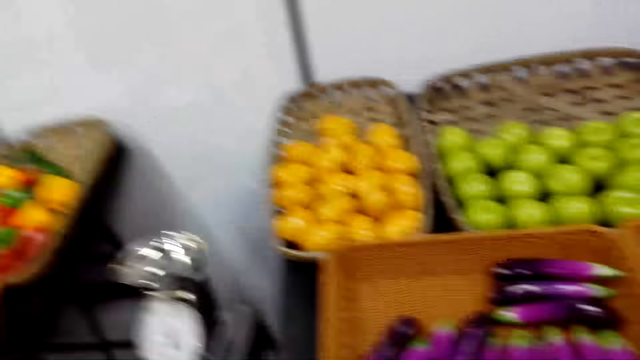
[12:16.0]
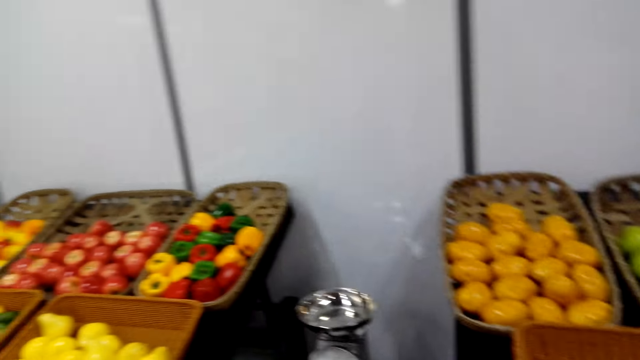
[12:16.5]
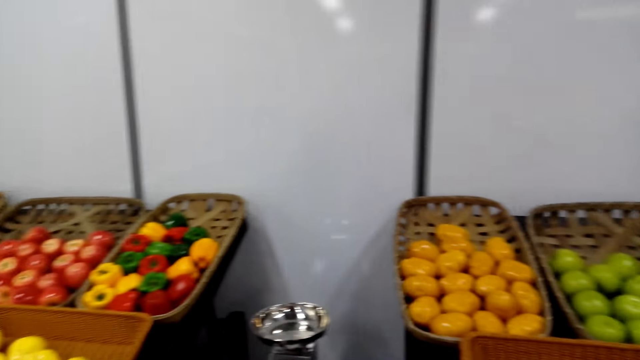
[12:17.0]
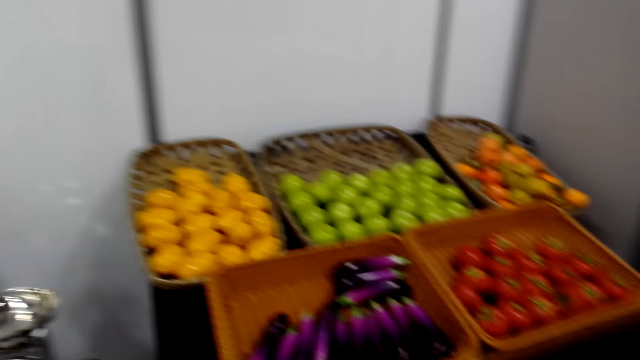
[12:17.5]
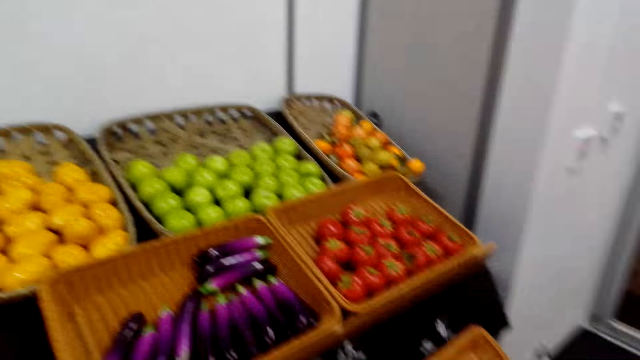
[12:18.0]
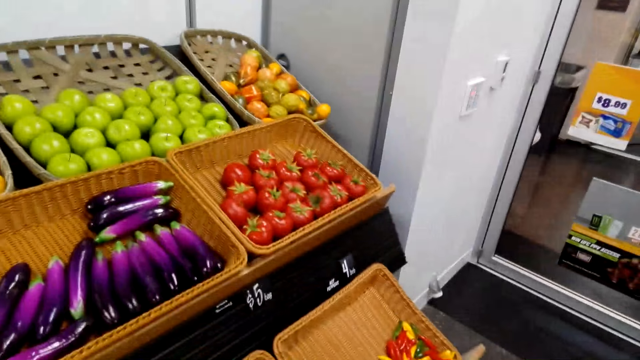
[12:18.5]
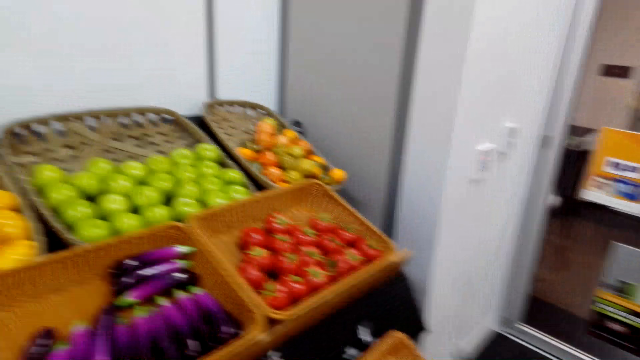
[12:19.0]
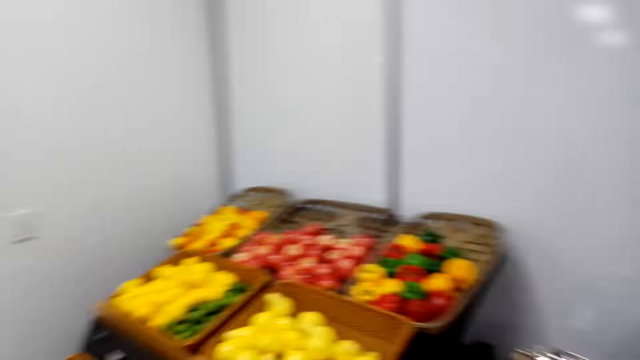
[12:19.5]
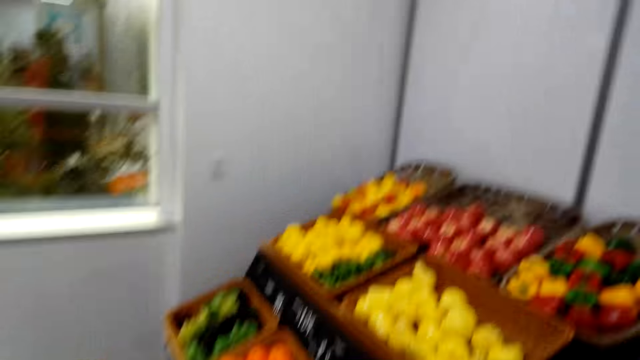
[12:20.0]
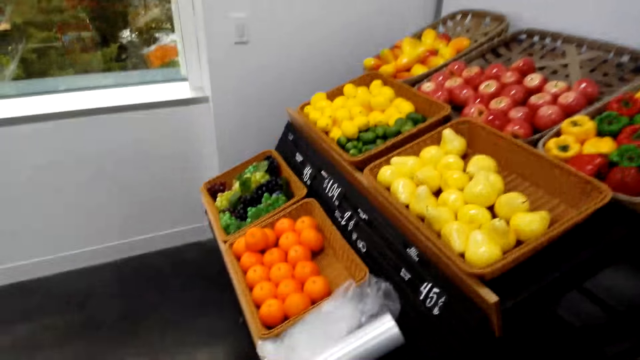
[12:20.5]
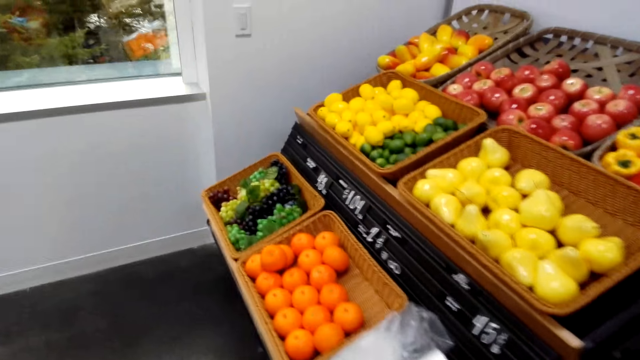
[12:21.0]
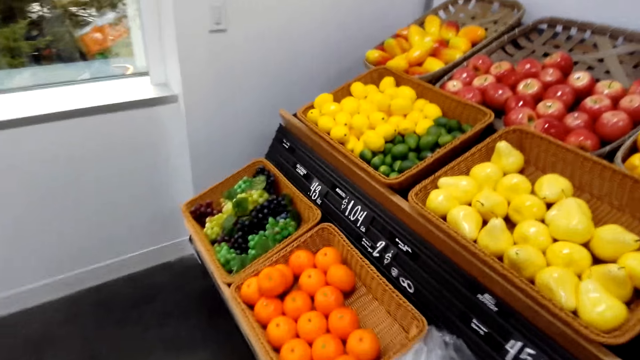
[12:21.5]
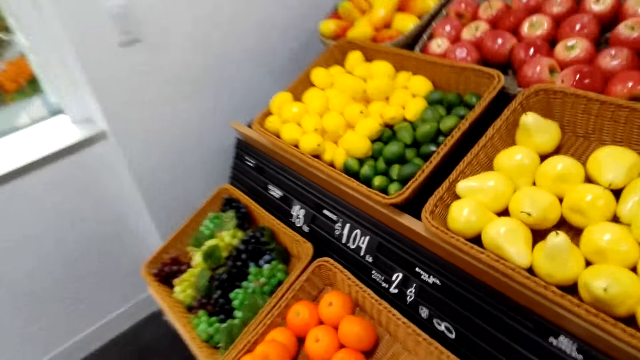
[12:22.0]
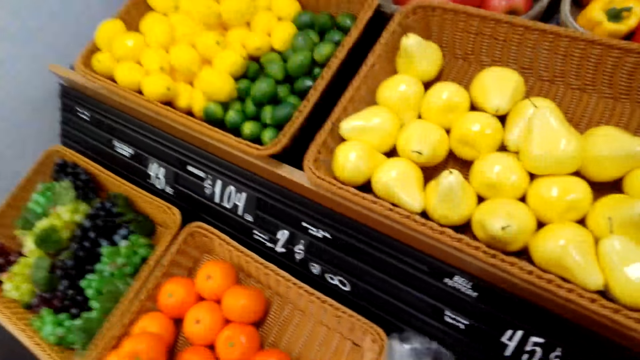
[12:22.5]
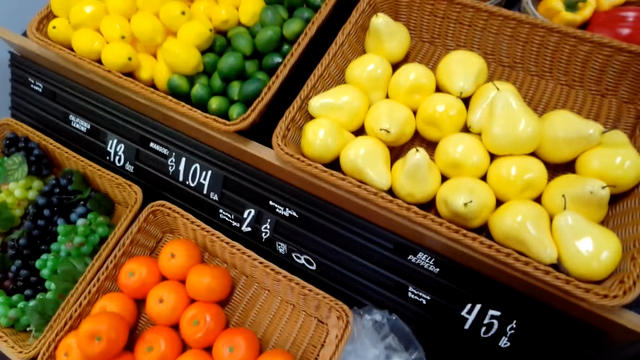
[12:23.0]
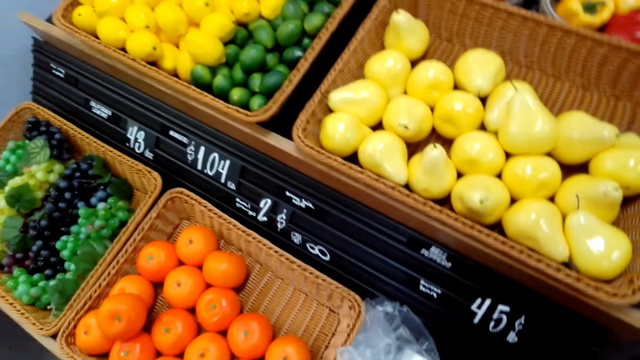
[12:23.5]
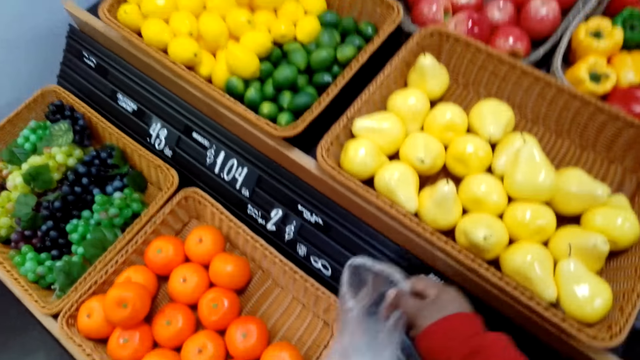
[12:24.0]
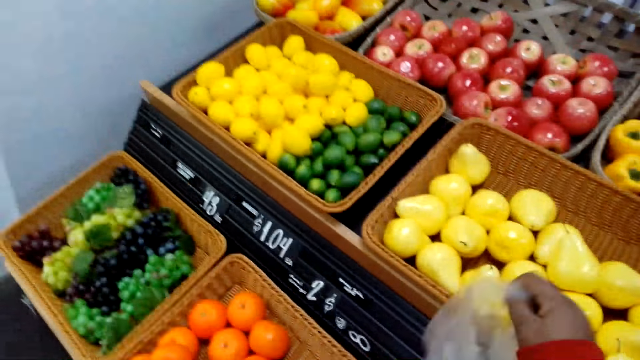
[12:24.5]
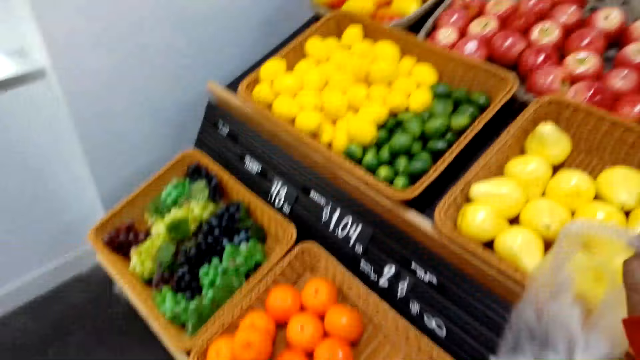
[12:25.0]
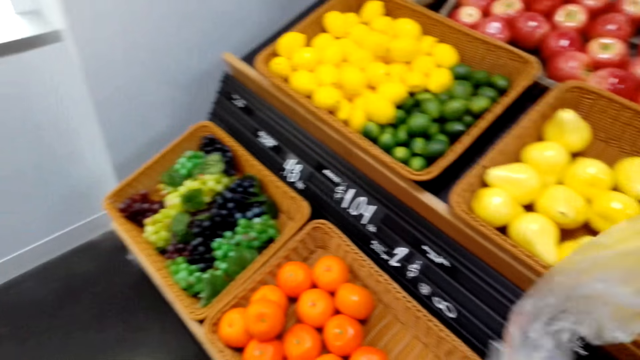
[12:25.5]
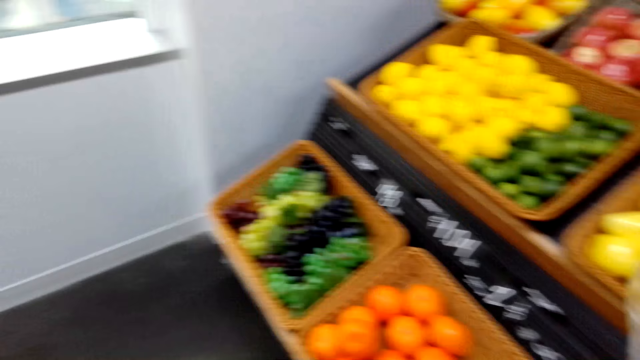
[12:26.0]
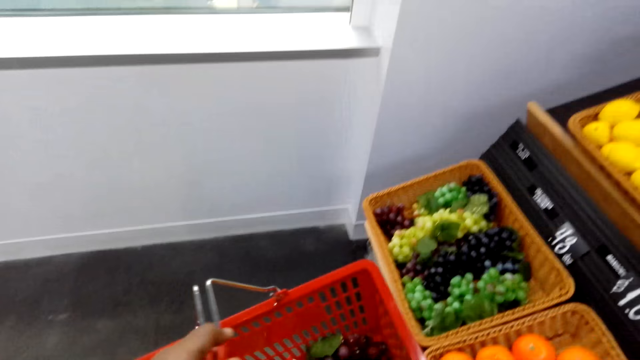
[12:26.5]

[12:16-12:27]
The camera wearer looks around. They pick the nylon bag. They shake the nylon bag.

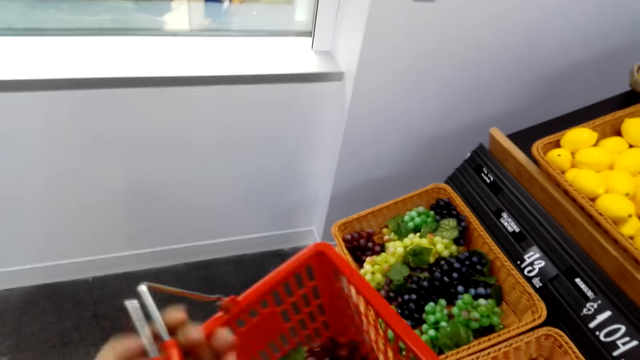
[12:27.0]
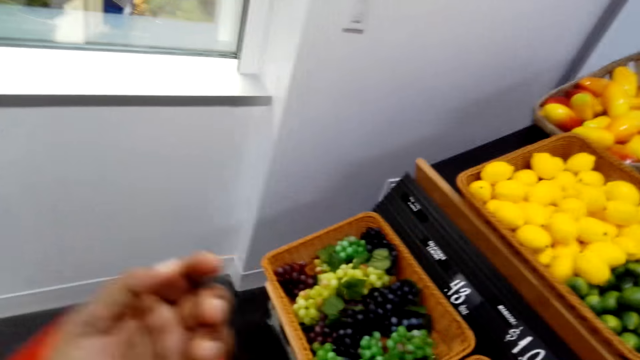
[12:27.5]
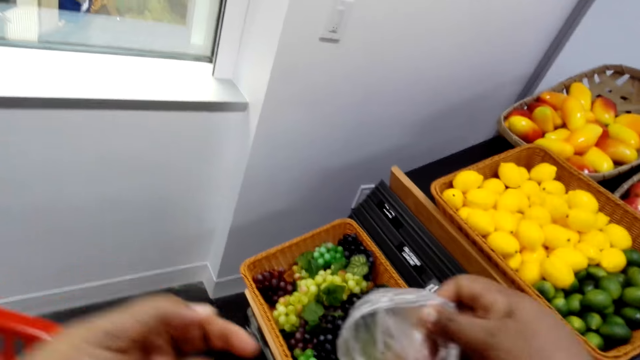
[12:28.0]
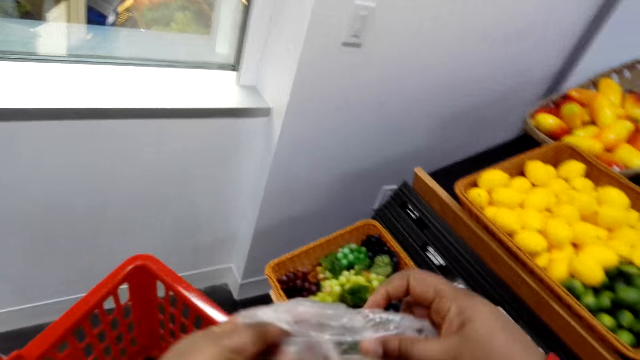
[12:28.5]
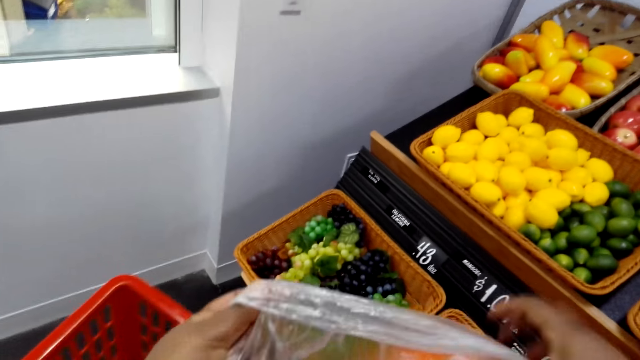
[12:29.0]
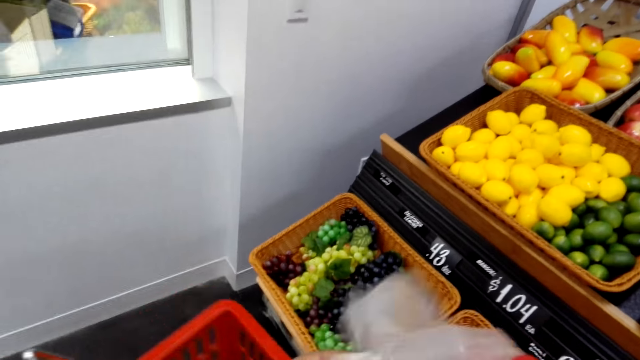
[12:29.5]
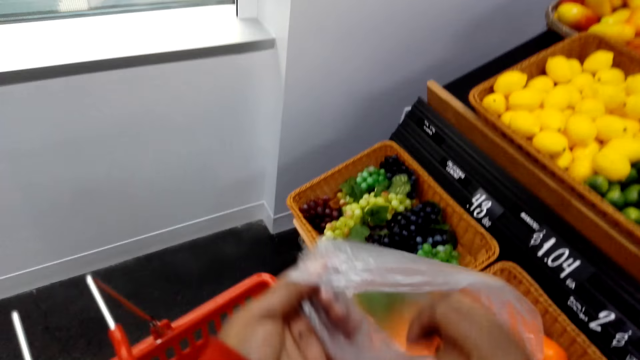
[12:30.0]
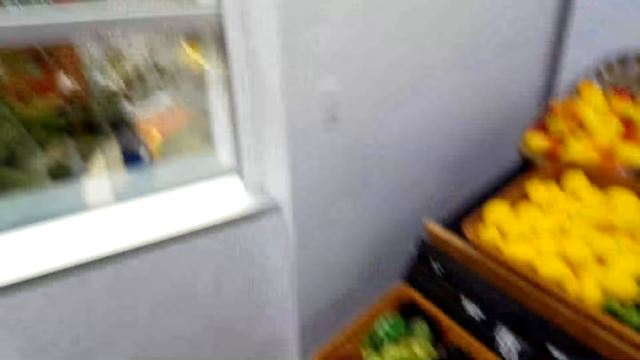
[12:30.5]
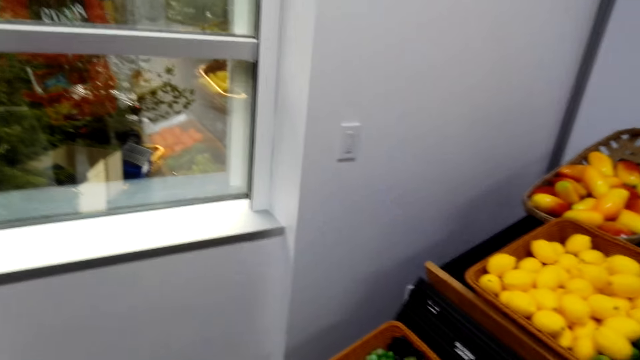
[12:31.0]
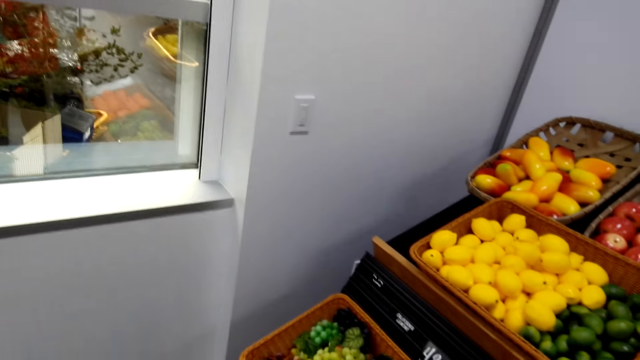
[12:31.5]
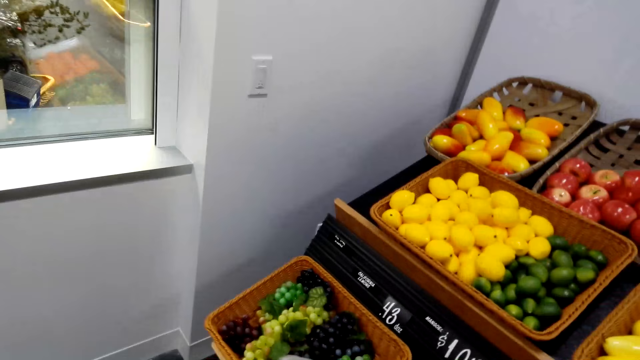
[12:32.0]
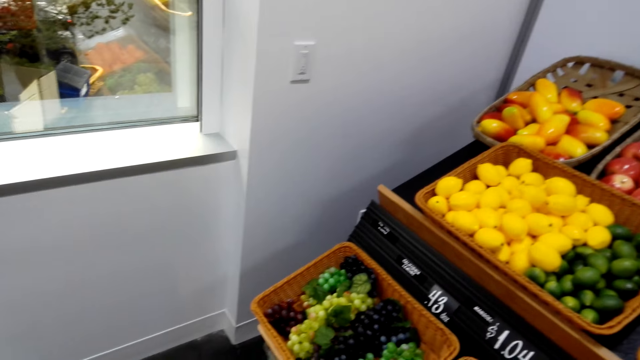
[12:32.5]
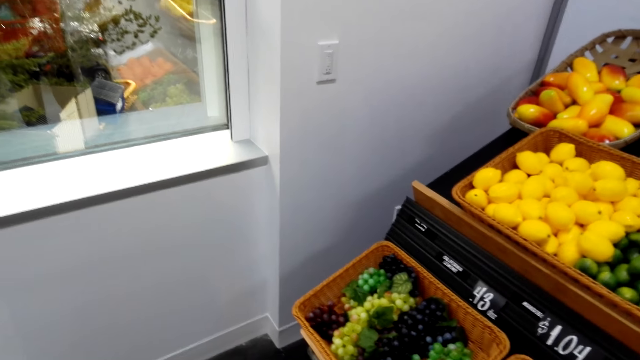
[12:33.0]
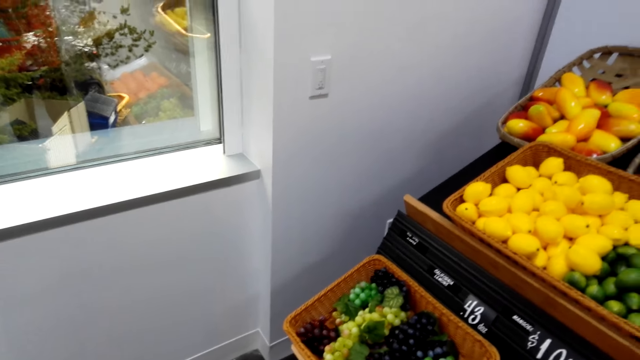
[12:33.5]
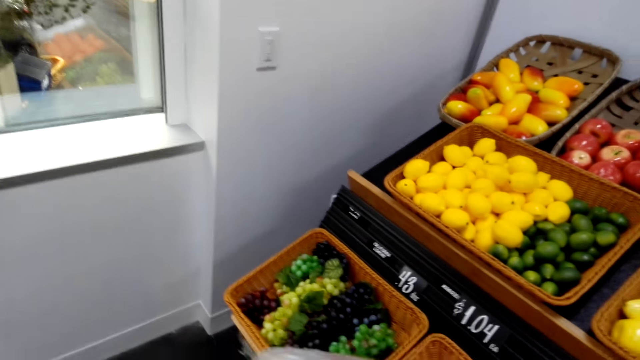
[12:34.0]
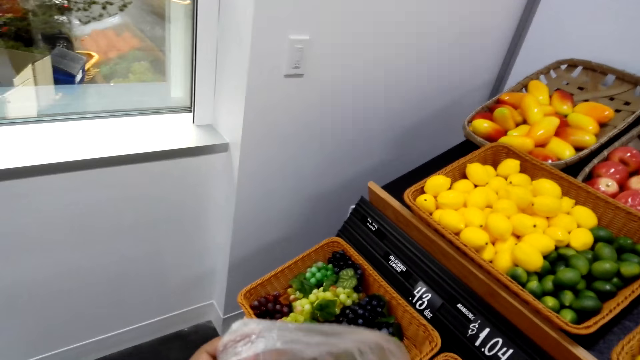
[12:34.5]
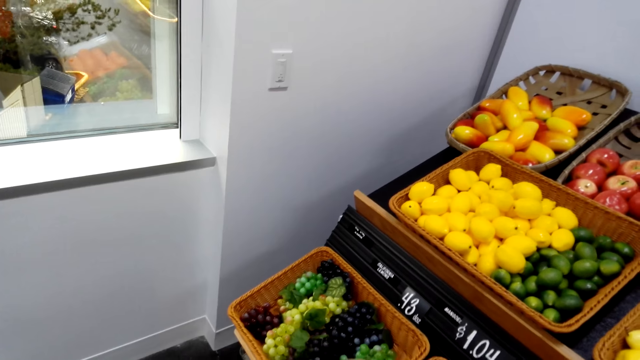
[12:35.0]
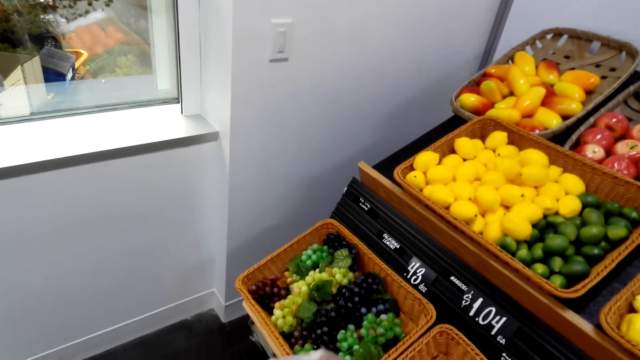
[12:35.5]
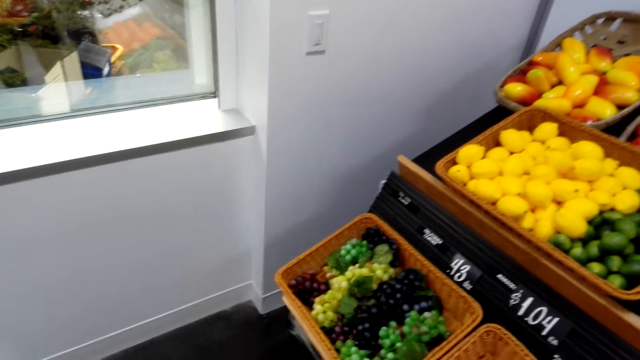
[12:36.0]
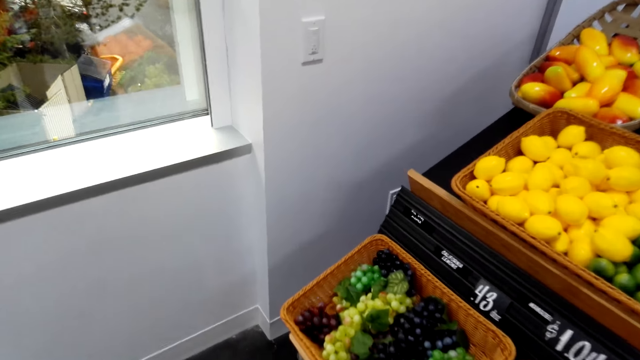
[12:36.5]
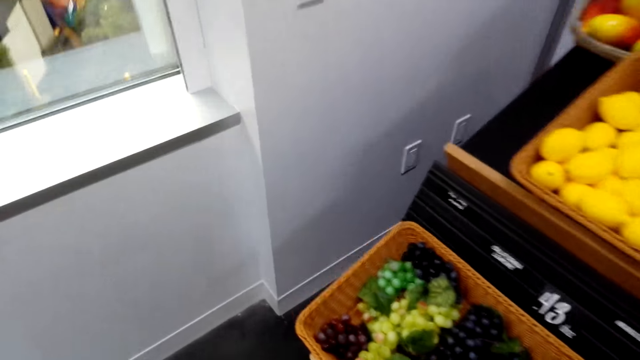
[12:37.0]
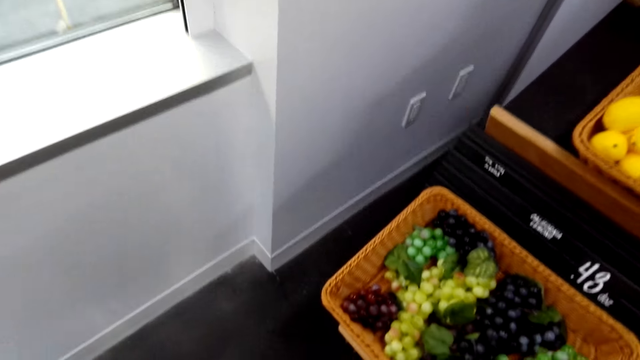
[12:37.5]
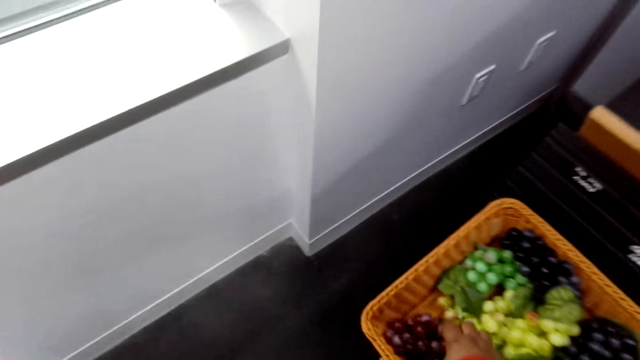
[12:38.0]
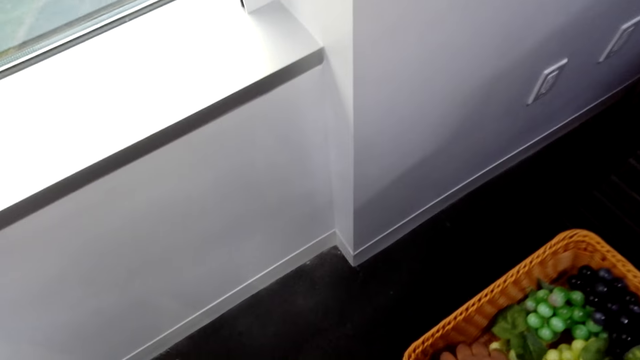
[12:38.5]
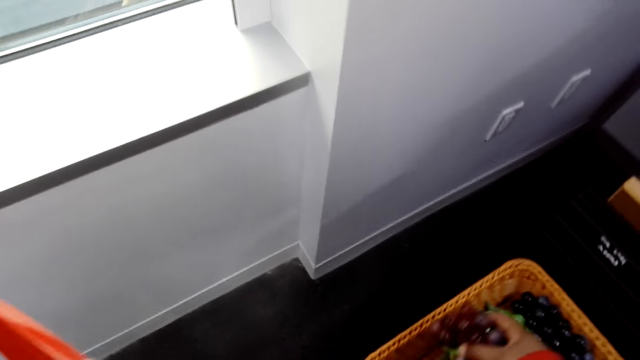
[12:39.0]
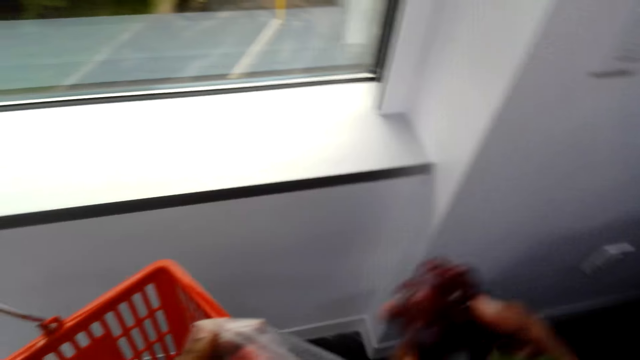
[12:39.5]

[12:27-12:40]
The camera wearer holds a nylon. They open the nylon bag. They look around. They put the grapes in the nylon bag. They pick the grapes.
